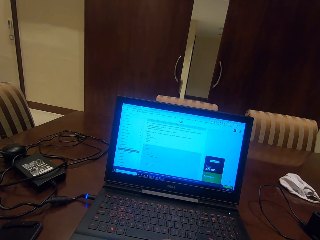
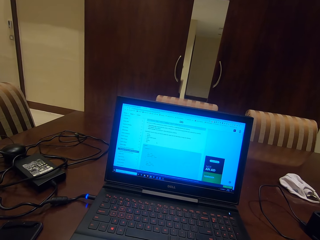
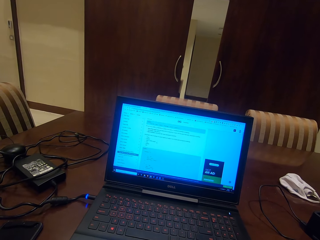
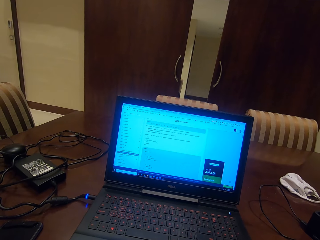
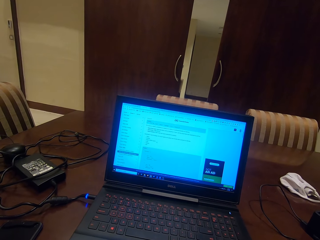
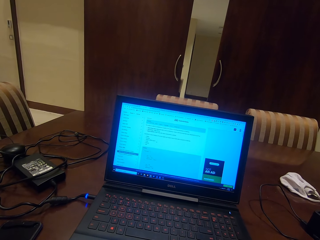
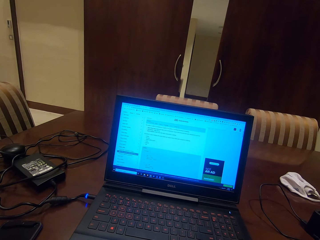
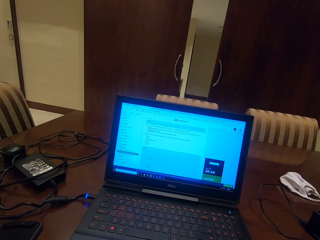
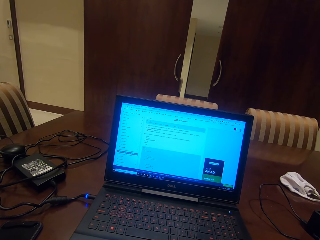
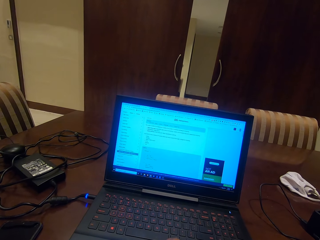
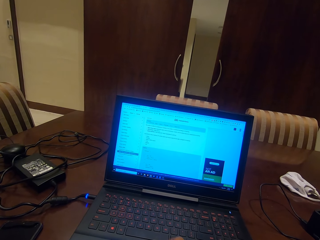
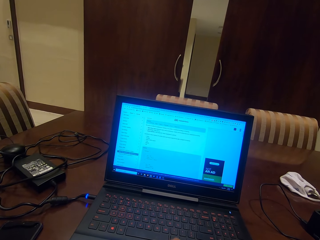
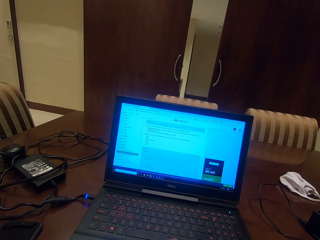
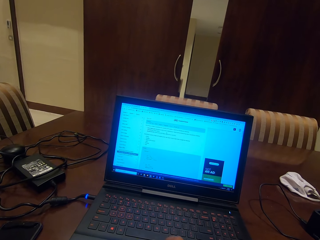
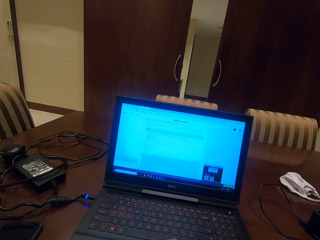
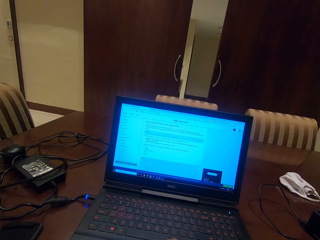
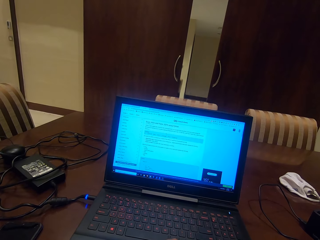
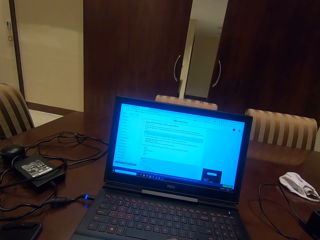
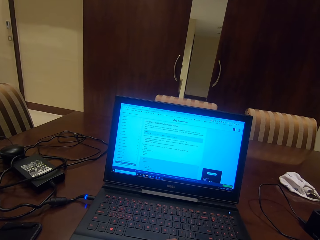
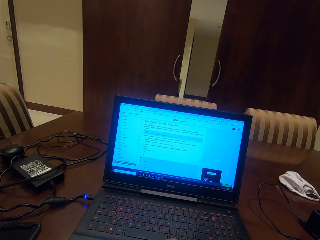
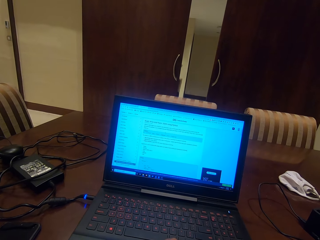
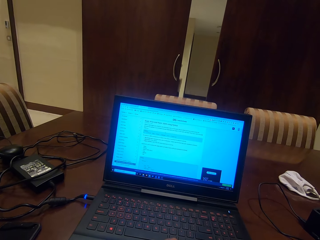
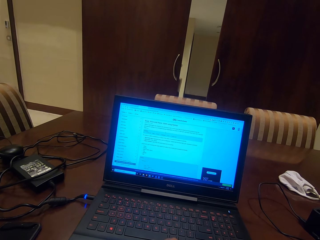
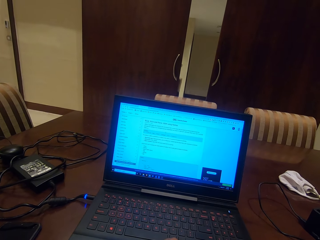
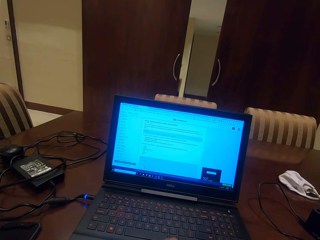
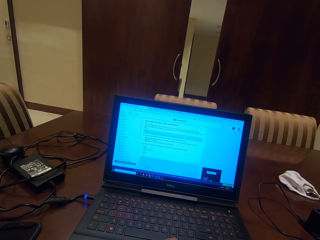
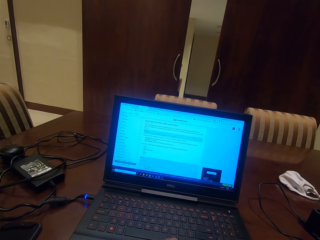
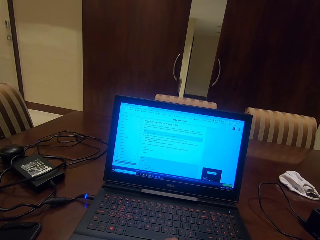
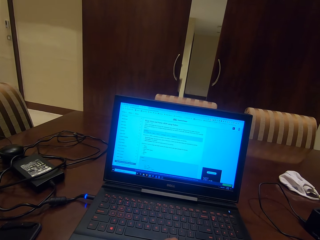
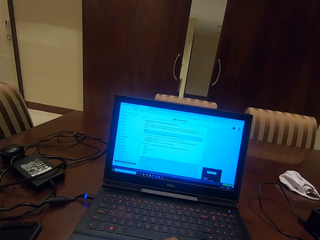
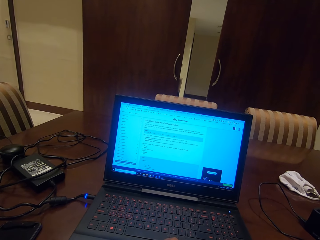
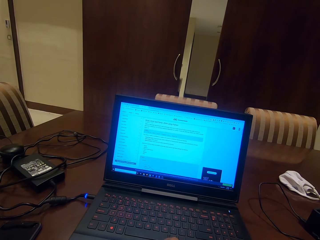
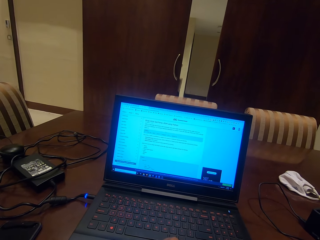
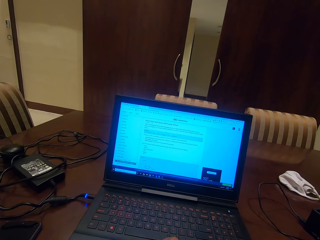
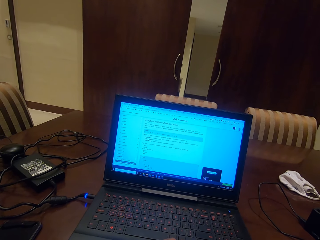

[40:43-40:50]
The camera wearer operates the laptop.

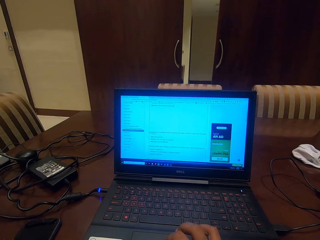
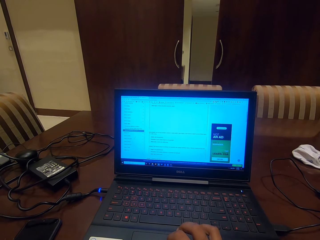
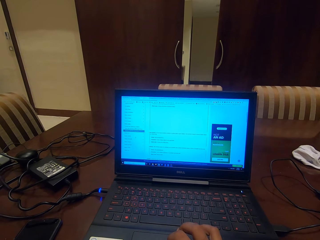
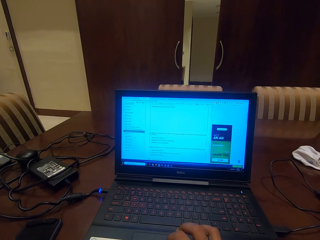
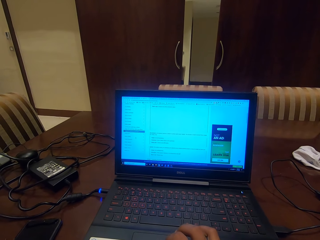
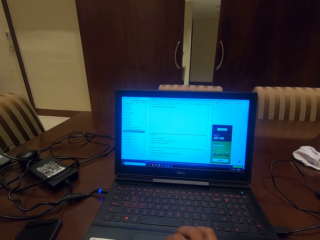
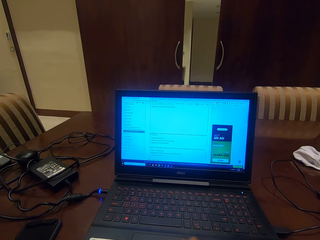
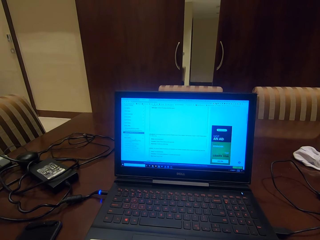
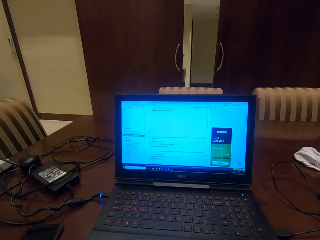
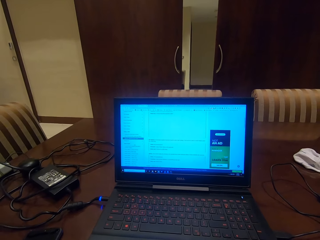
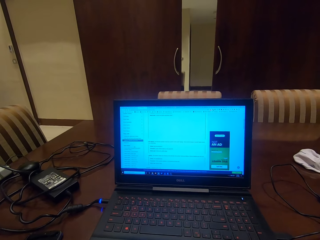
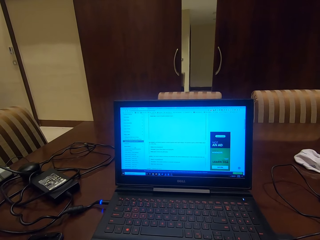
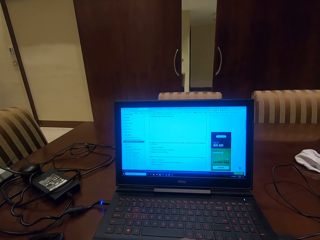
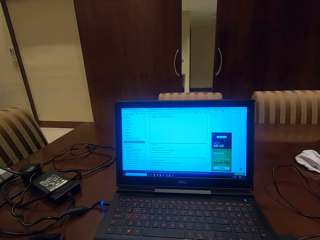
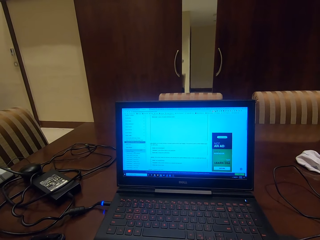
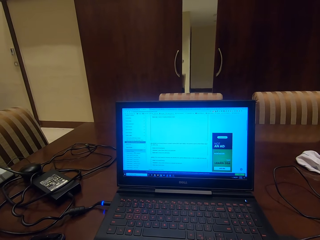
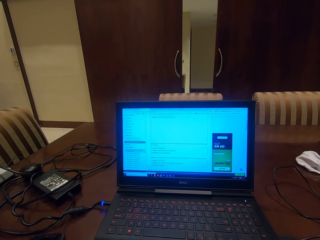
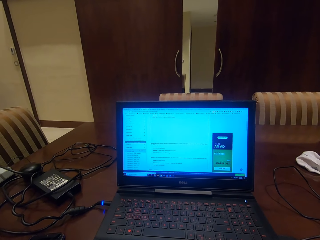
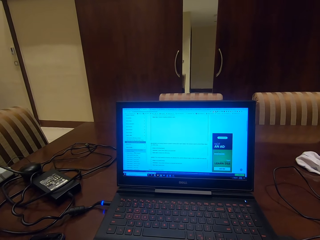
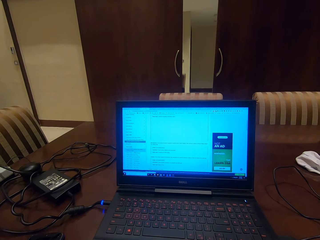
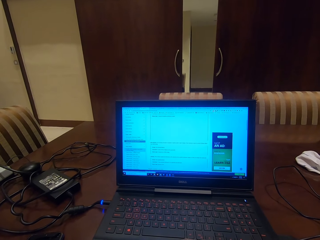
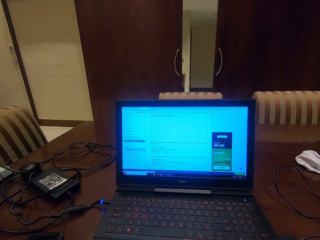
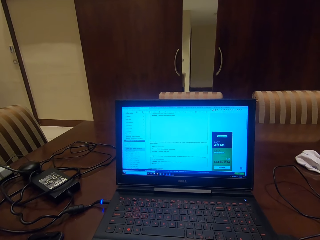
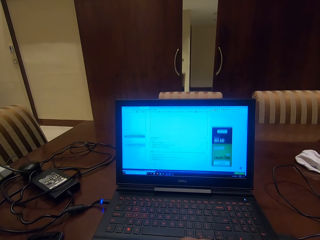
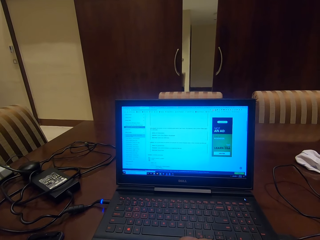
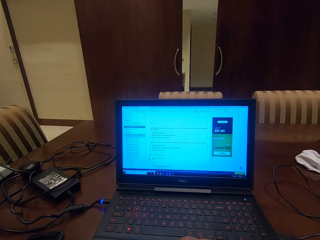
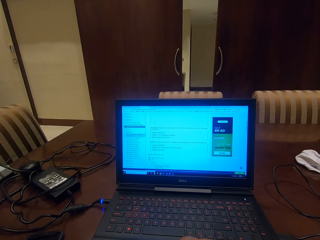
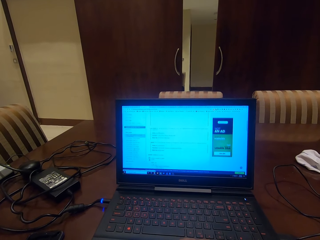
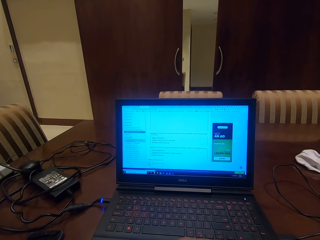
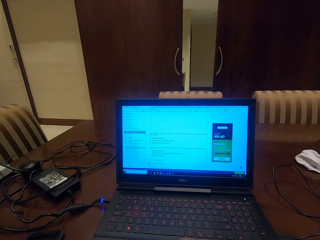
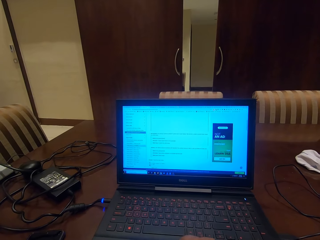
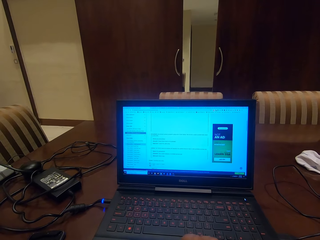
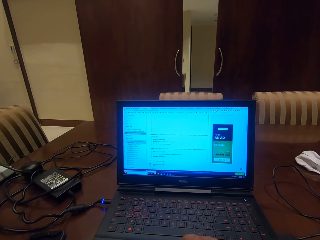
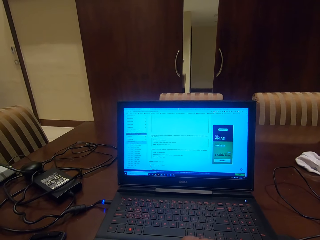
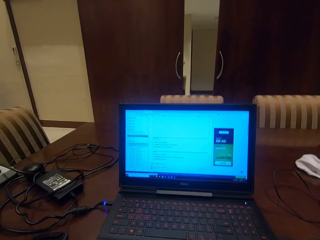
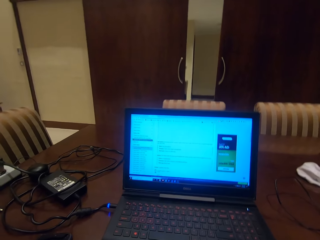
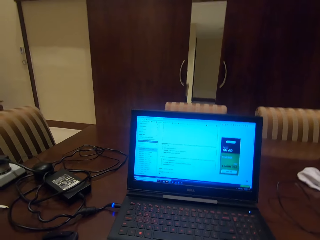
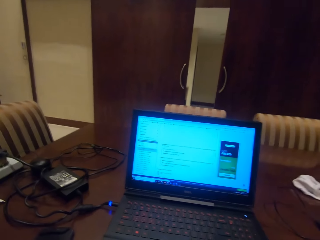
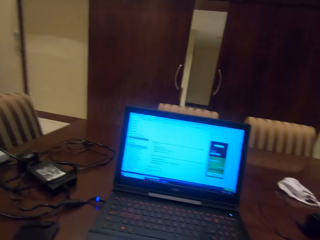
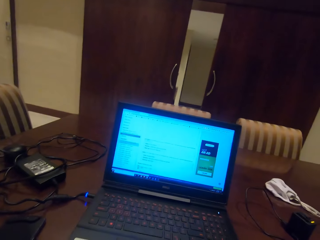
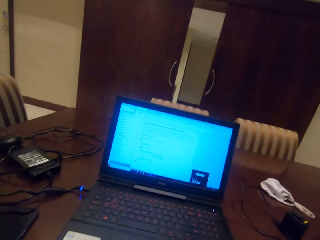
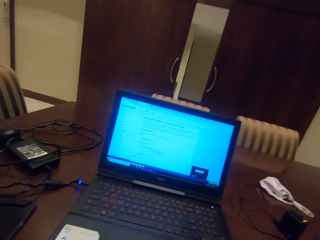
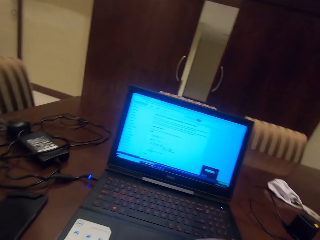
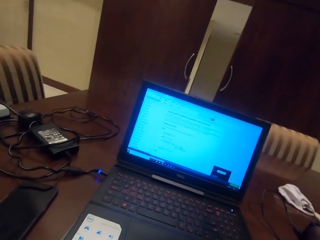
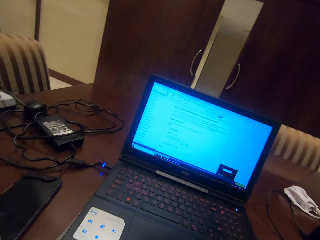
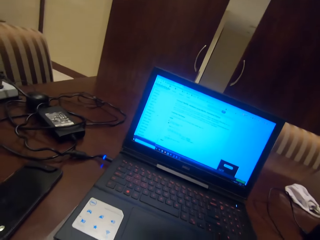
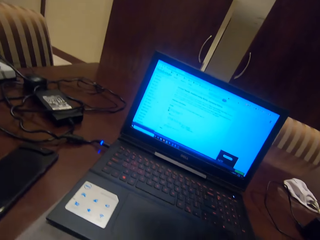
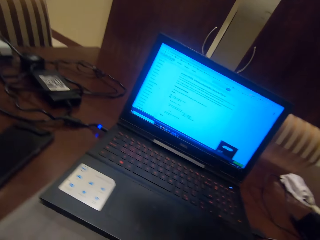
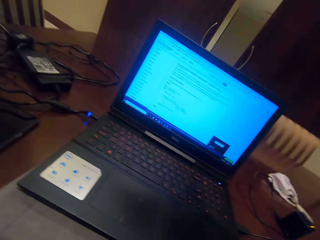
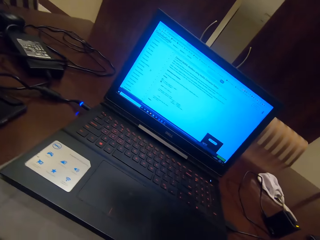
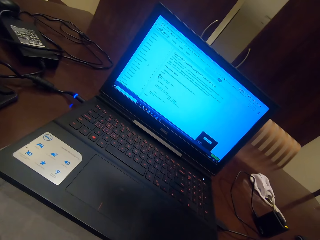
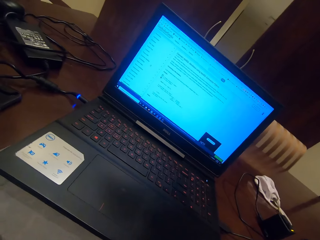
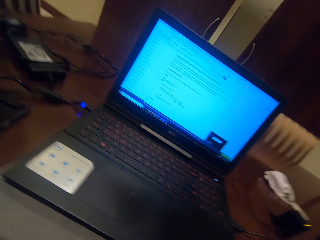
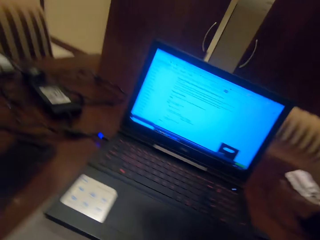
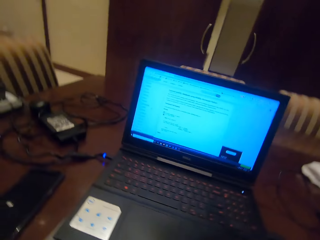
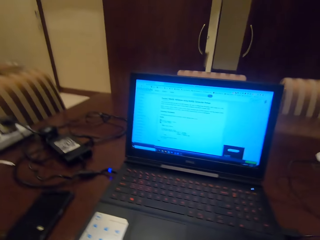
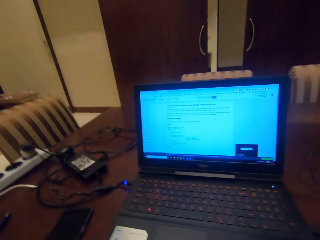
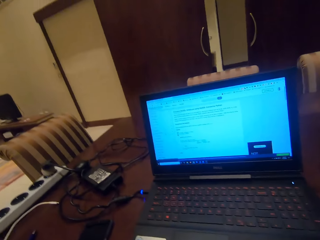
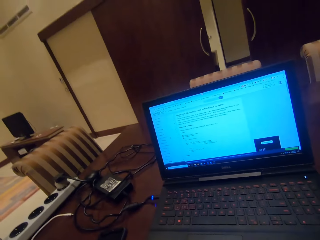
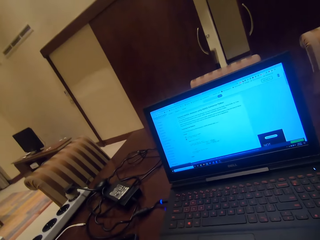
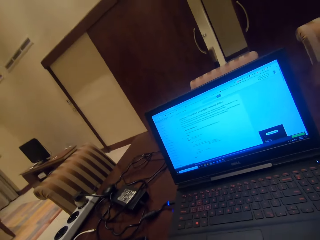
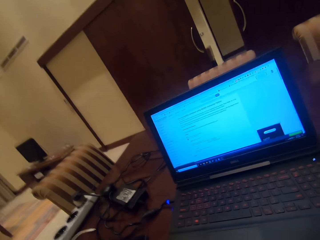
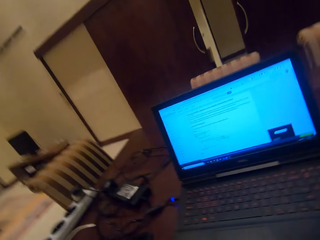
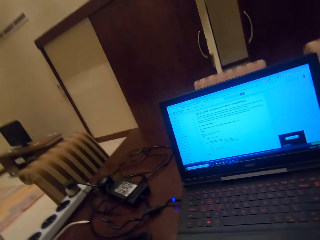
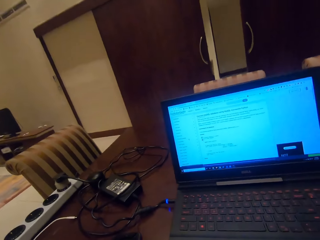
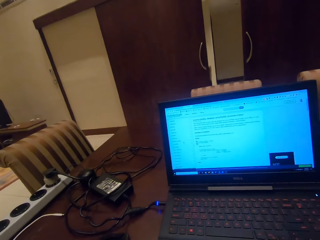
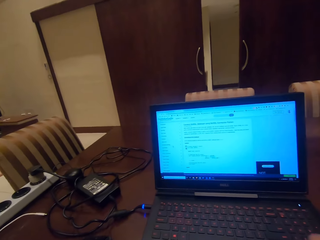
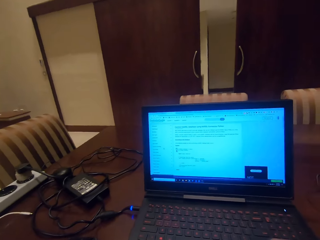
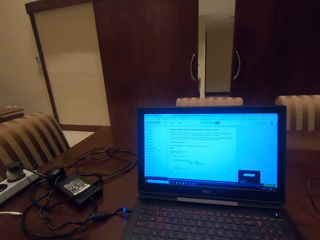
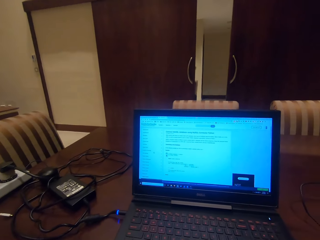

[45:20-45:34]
The camera wearer looks at the laptop. They operate the laptop. They look at the laptop. They look around. They lift the hand. They look at the laptop.
